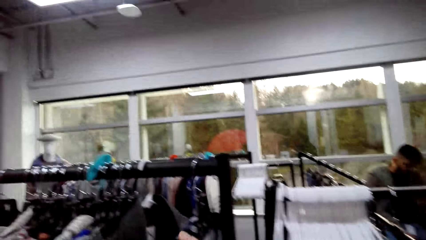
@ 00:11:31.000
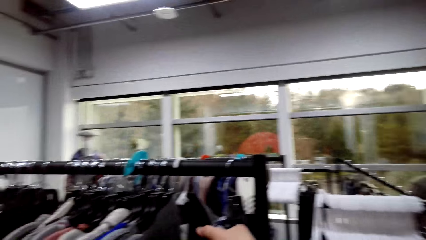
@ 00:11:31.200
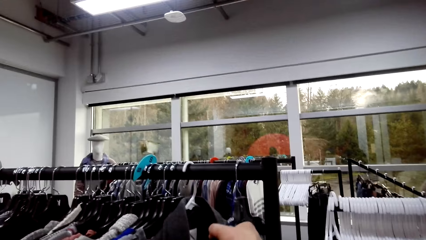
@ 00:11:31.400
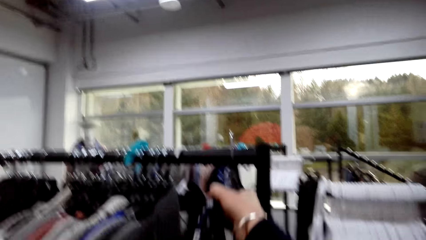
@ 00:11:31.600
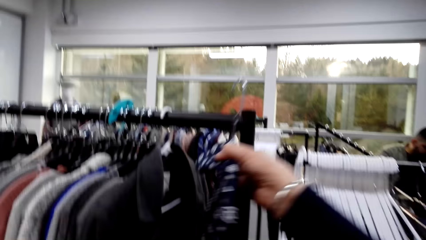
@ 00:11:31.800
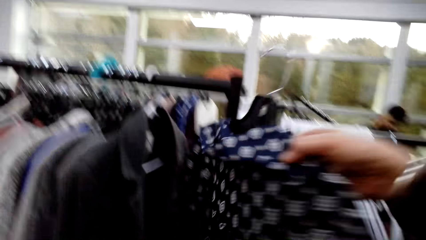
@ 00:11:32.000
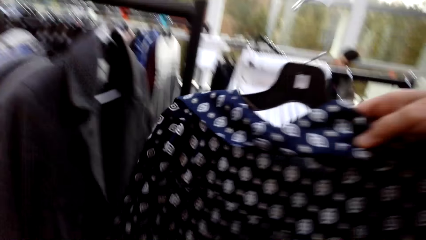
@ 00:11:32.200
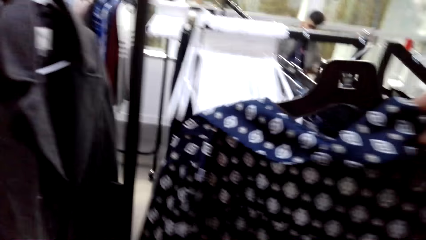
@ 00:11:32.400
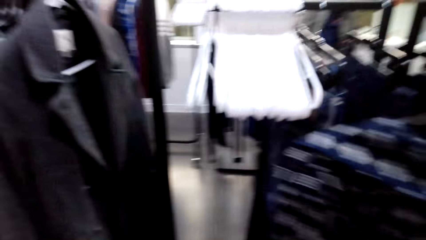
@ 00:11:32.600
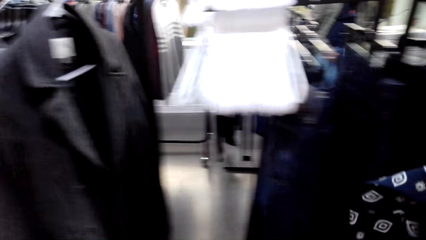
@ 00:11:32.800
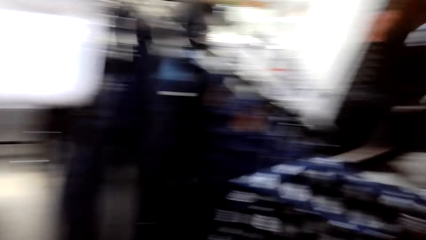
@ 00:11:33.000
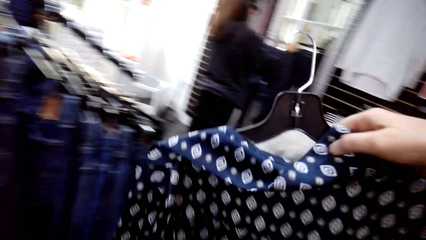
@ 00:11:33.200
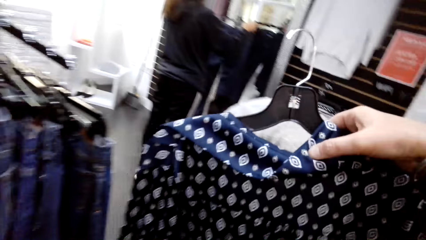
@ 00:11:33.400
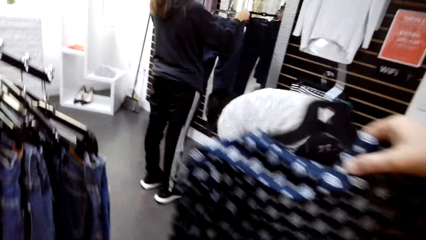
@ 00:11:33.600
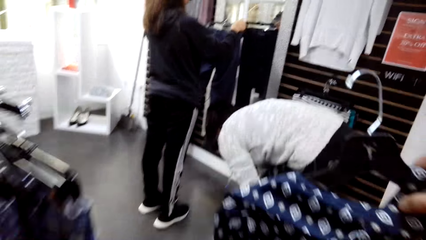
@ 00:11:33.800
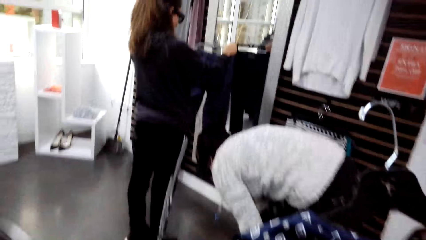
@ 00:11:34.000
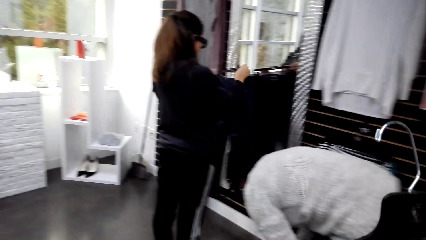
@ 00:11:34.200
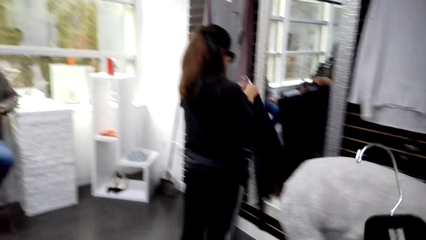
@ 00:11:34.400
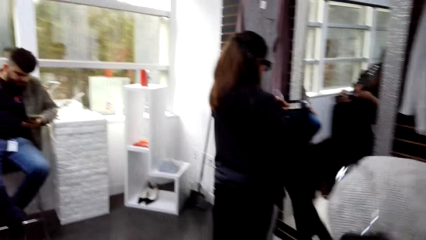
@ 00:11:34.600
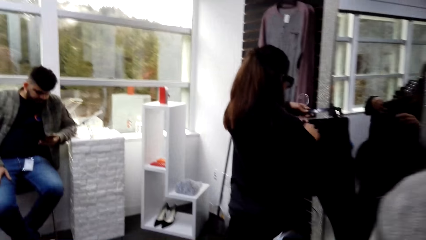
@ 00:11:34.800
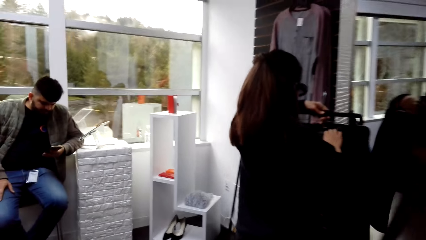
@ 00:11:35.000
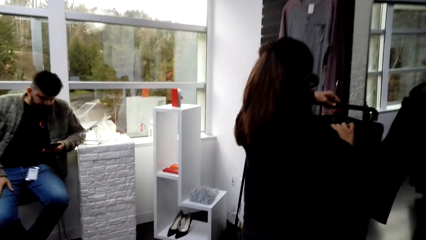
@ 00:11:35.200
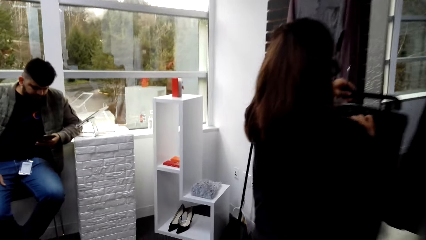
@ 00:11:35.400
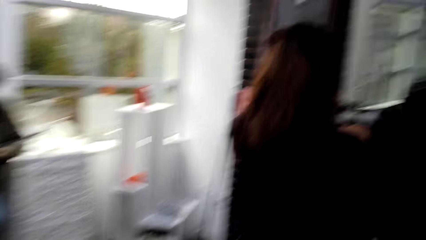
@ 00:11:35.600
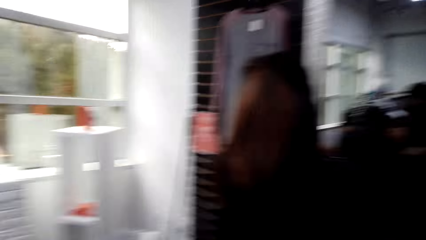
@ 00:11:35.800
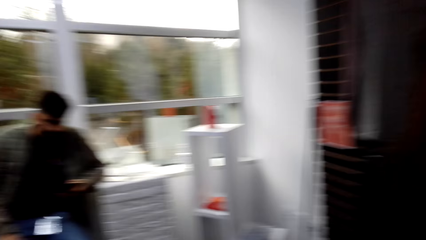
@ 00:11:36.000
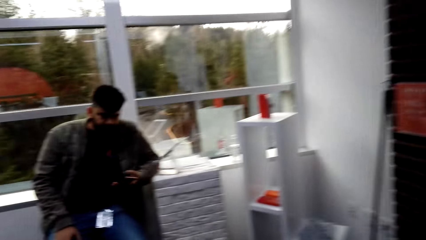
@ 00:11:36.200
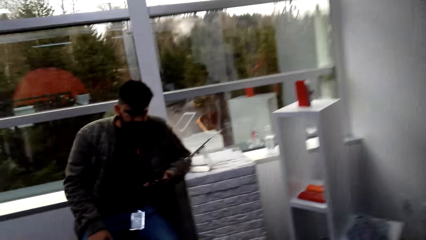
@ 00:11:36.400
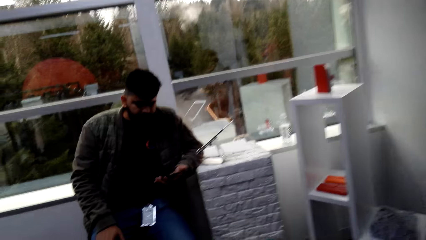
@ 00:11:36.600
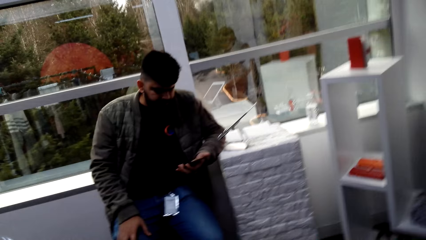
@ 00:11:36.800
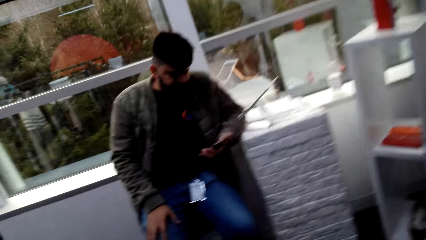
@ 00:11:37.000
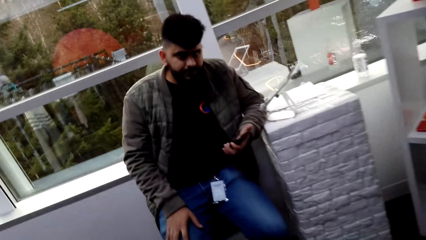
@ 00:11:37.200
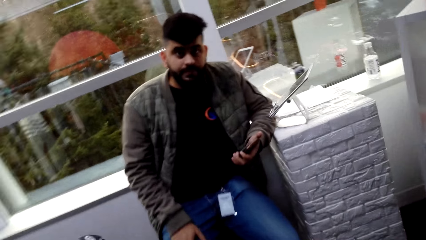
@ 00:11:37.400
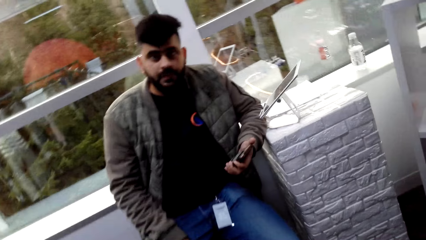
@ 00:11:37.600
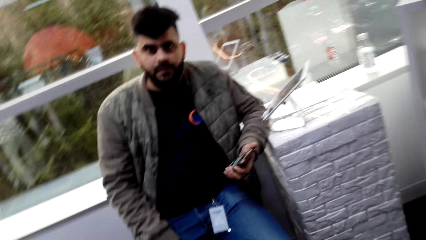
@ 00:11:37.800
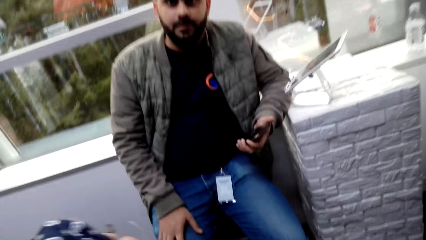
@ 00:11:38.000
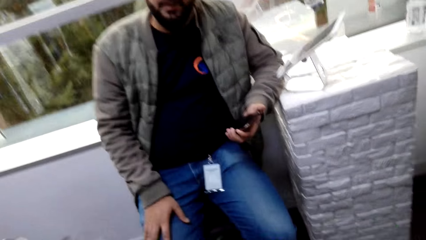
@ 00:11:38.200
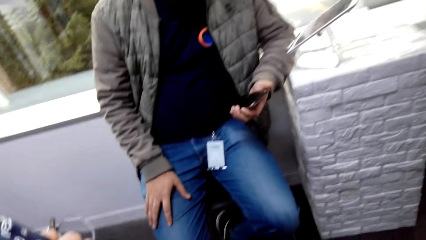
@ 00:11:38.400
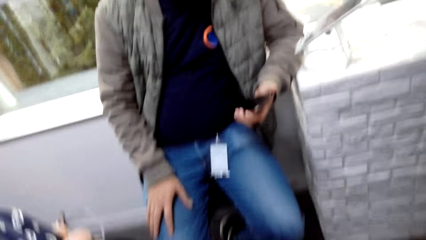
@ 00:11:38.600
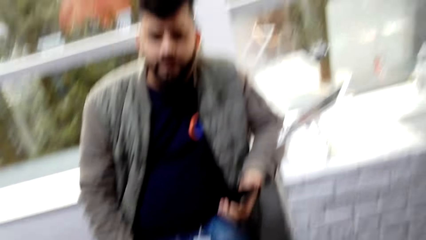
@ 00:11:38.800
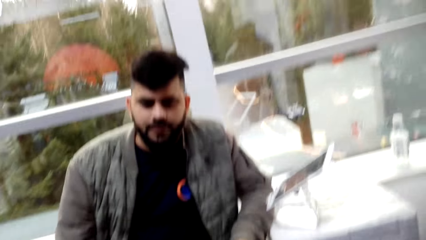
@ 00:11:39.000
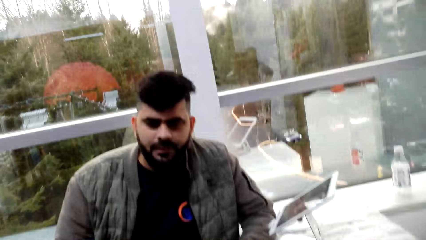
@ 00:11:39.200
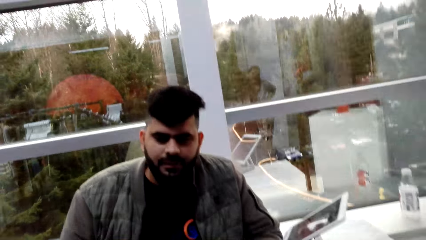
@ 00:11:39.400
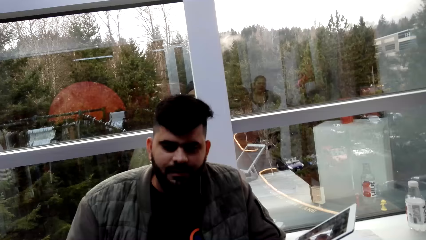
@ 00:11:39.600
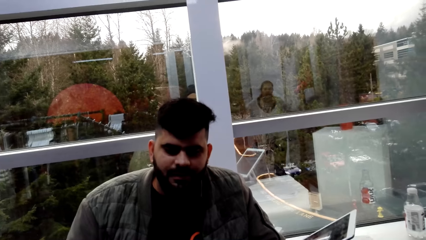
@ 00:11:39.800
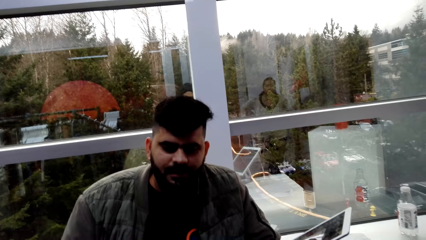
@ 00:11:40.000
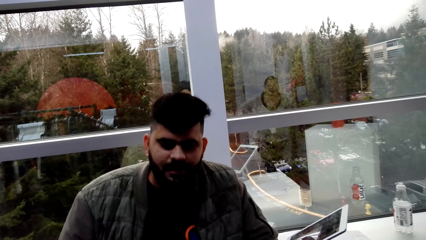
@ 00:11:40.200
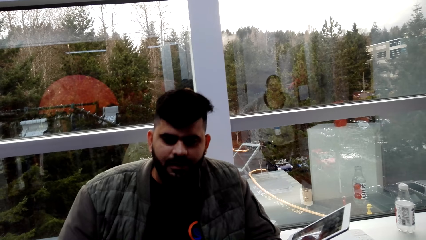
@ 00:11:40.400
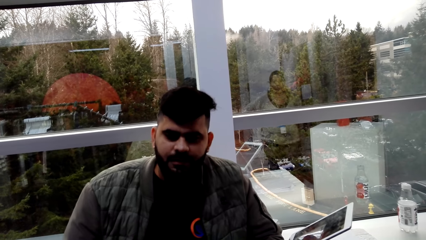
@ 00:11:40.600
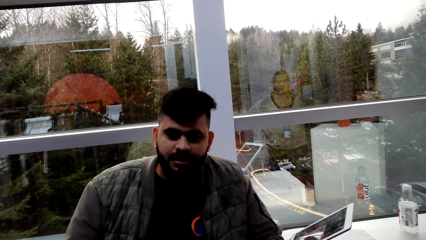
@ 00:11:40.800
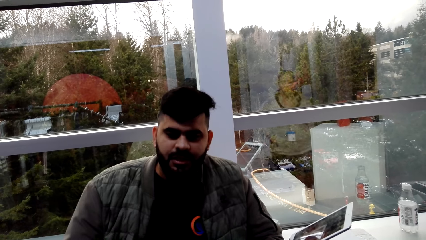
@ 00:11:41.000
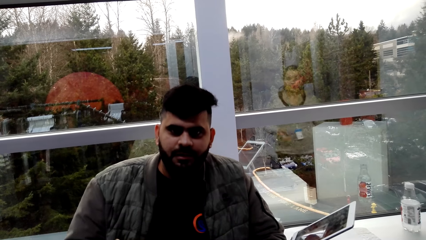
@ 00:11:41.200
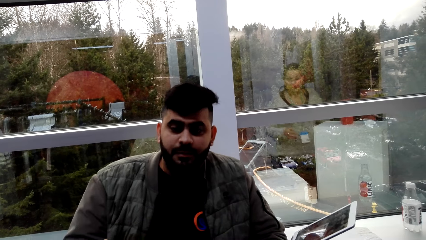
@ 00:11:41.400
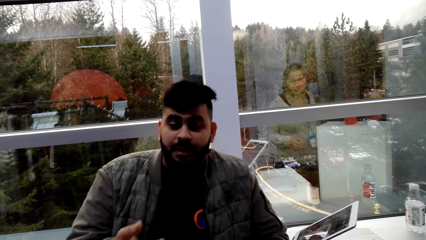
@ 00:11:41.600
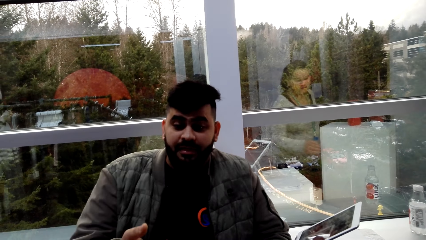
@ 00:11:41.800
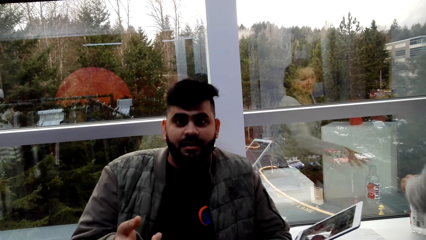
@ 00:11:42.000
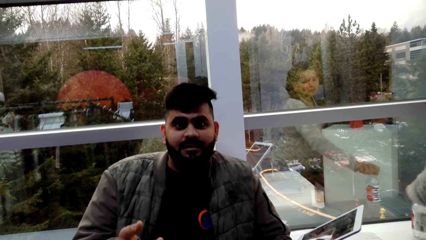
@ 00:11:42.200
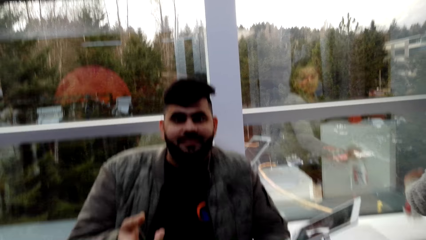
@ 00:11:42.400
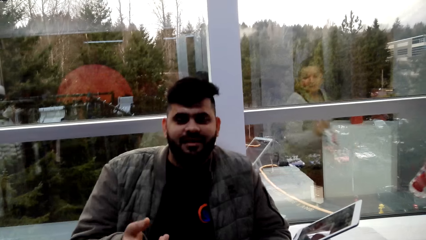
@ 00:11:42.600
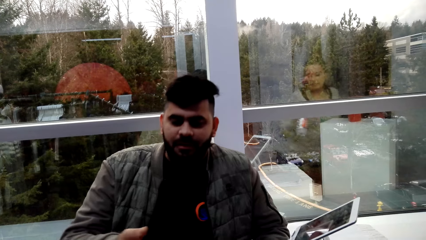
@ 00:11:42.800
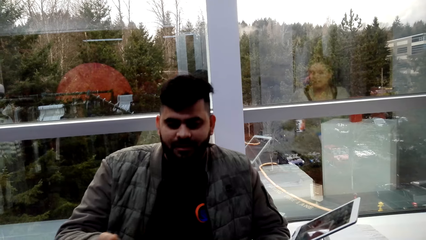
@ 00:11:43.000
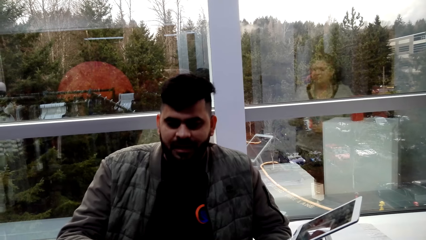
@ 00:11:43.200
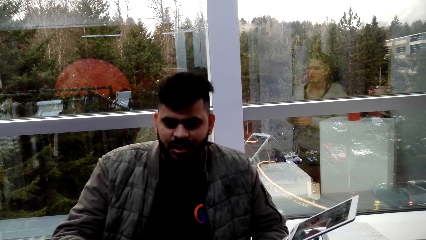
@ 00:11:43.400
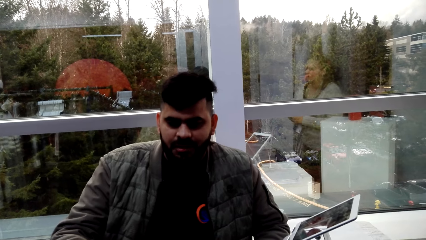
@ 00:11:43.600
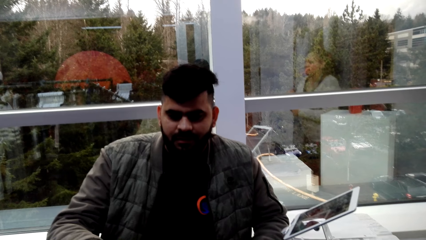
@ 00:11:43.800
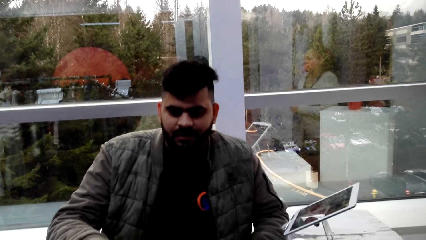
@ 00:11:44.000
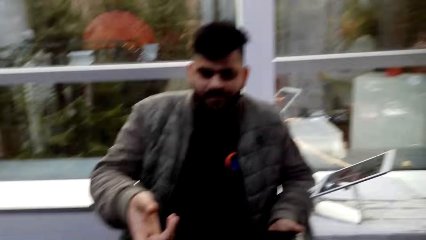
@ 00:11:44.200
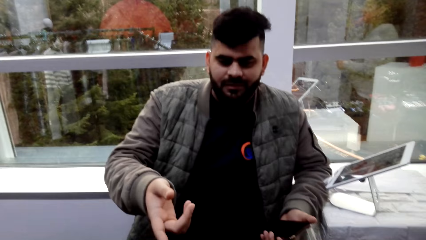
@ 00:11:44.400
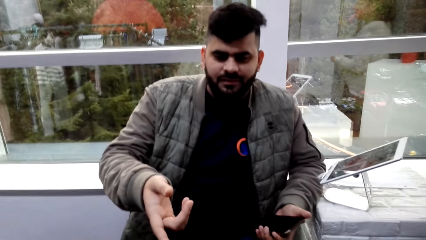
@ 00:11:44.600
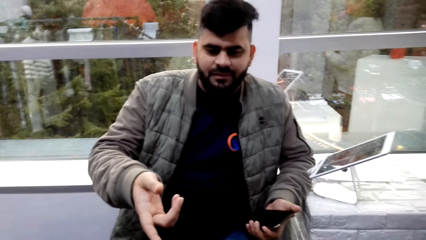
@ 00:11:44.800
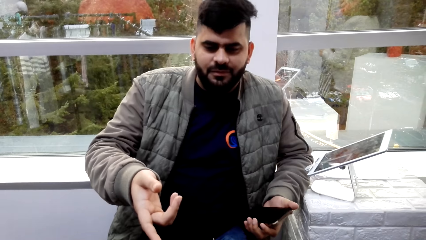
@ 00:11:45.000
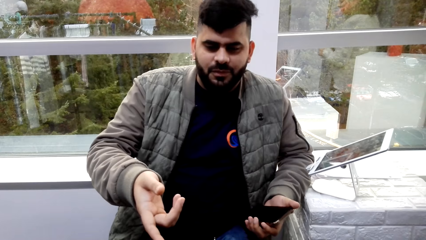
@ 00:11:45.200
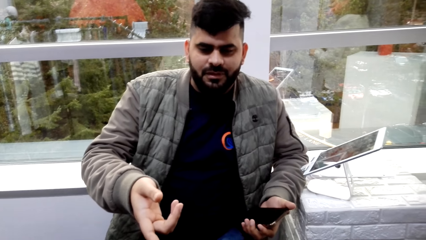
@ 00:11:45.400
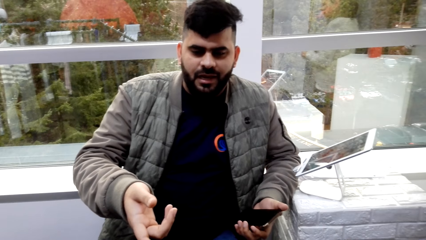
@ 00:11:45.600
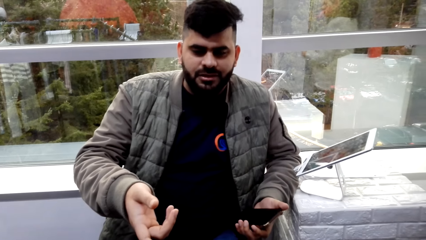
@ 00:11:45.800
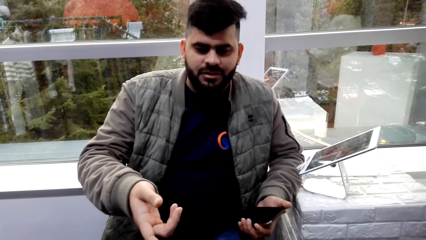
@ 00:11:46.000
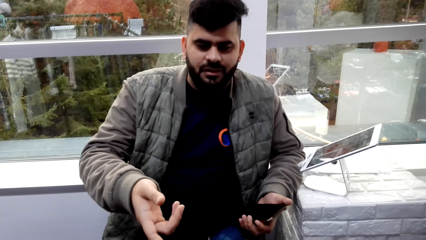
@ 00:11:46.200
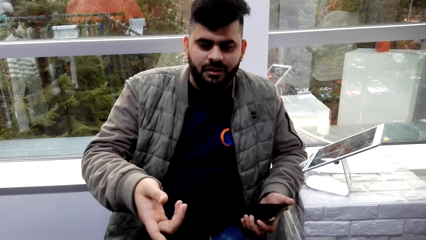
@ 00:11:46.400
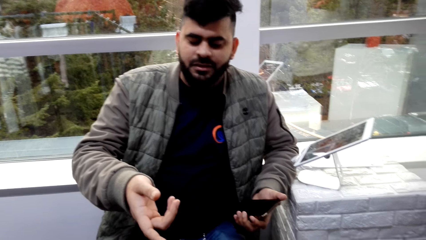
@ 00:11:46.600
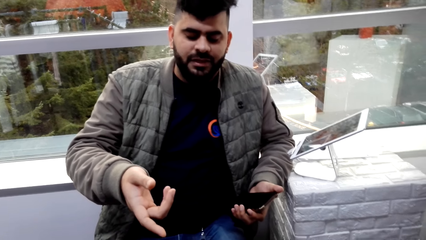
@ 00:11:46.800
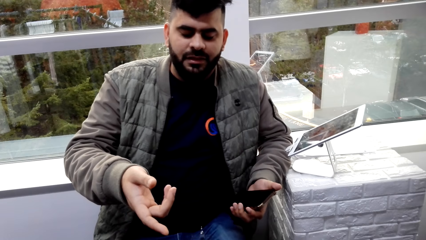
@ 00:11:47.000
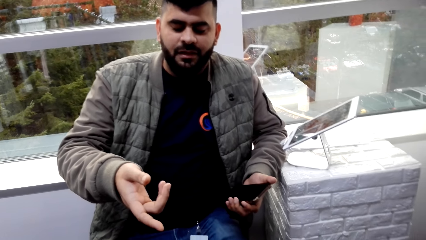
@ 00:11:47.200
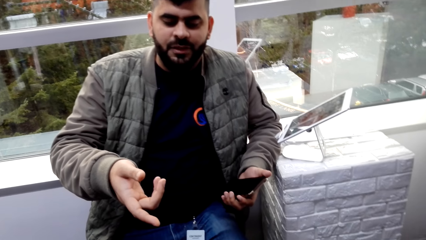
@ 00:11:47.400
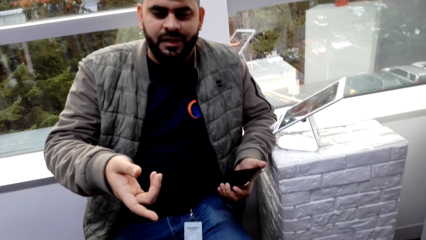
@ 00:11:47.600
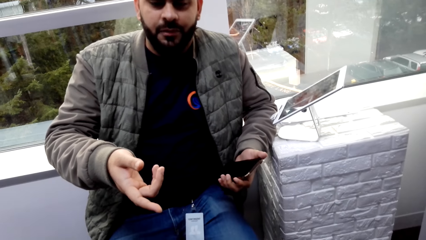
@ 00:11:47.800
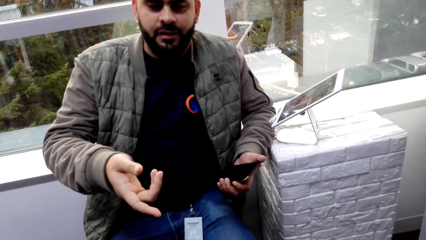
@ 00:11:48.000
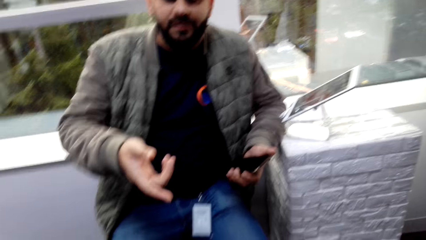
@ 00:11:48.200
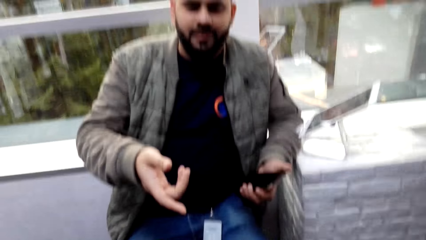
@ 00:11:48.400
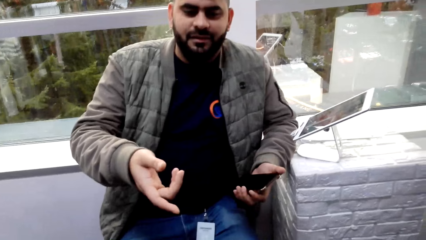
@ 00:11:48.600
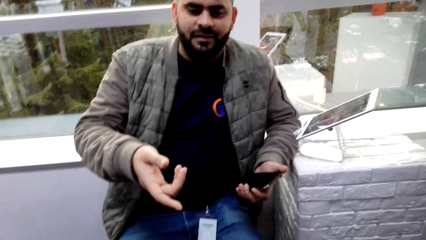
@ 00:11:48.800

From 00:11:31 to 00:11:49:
The camera wearer picks up the jacket or dress from the clothing line. They carry the jacket with the right hand. They talk to a man. The man looks at the camera wearer and speaks to the camera wearer. The man stretches his hand out to the camera wearer.
